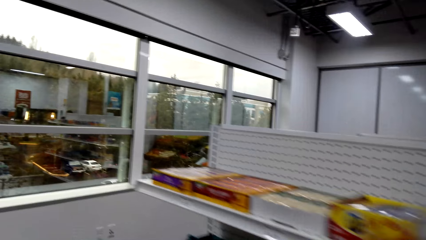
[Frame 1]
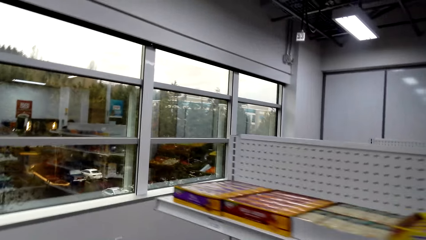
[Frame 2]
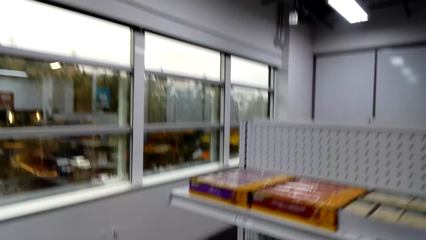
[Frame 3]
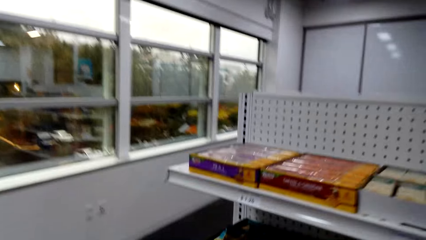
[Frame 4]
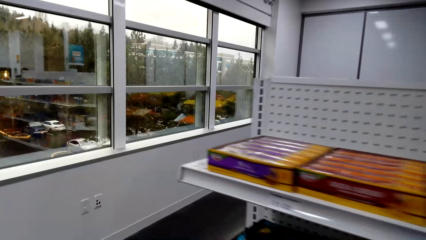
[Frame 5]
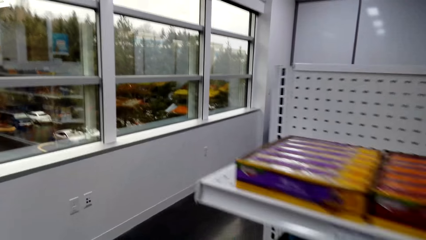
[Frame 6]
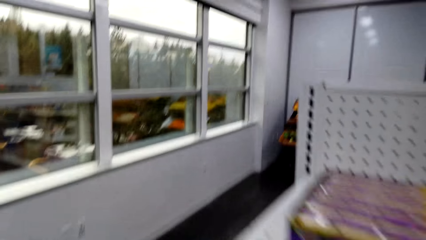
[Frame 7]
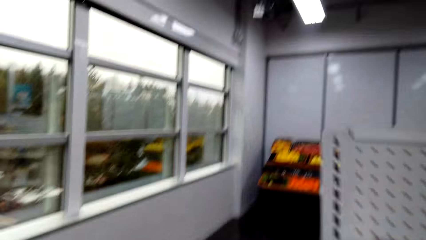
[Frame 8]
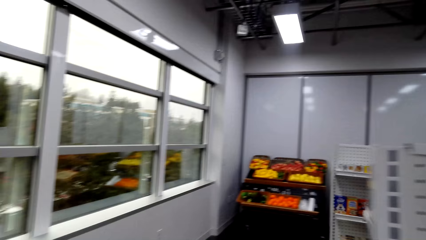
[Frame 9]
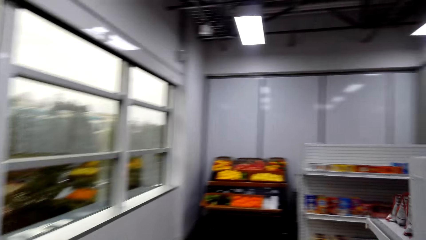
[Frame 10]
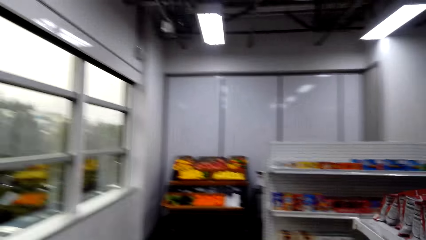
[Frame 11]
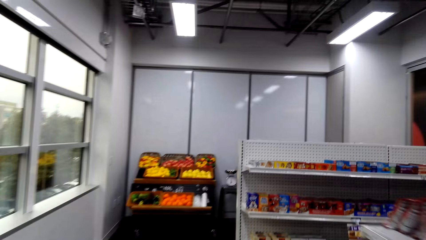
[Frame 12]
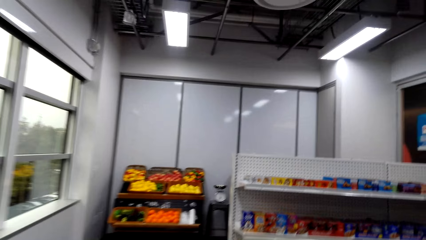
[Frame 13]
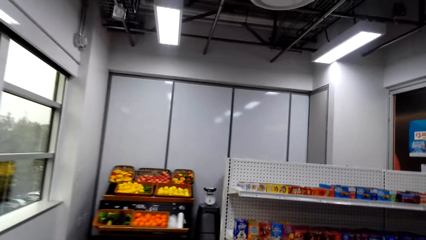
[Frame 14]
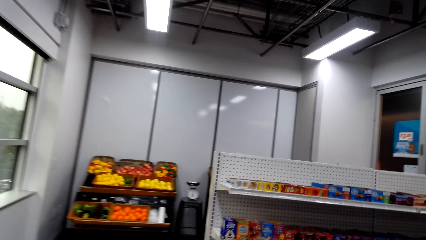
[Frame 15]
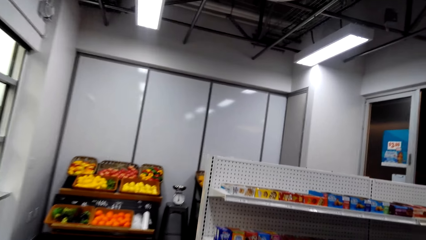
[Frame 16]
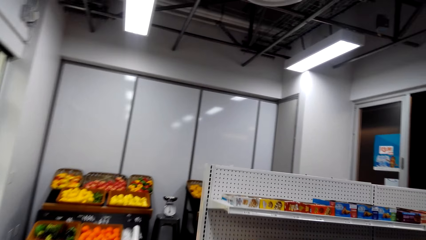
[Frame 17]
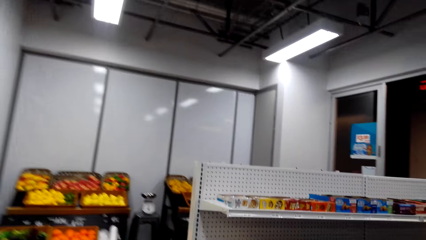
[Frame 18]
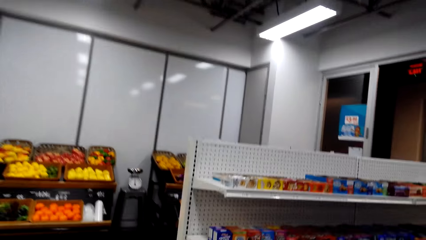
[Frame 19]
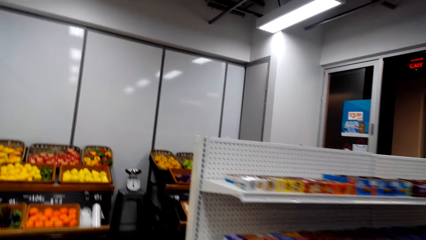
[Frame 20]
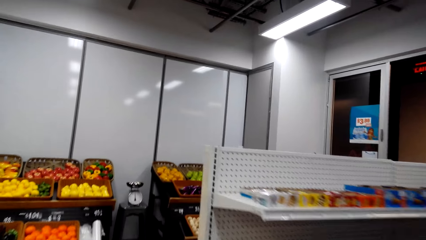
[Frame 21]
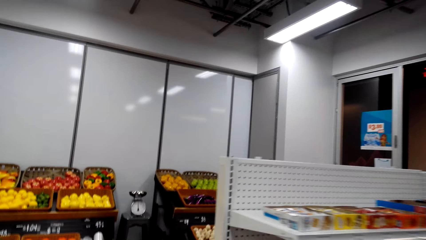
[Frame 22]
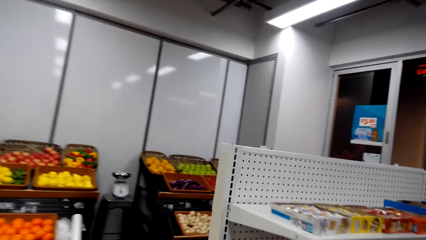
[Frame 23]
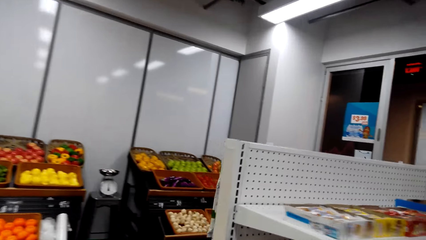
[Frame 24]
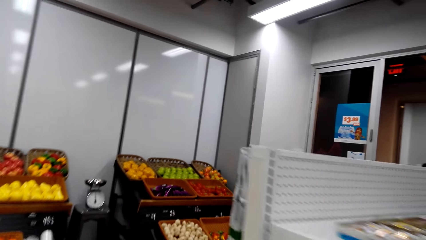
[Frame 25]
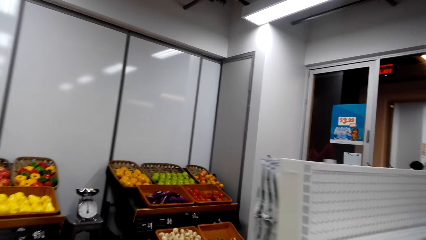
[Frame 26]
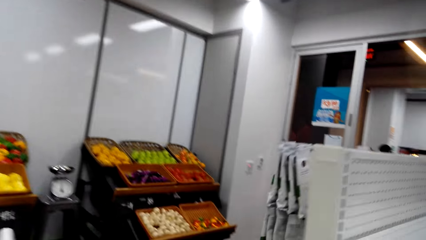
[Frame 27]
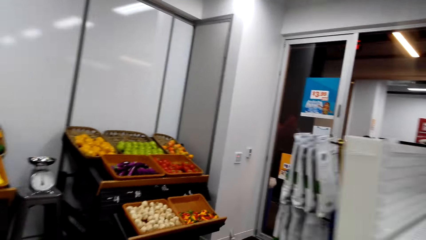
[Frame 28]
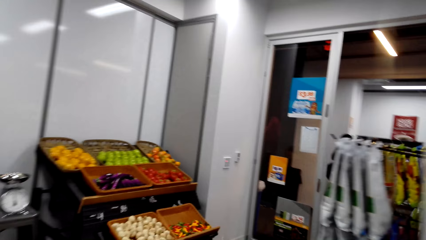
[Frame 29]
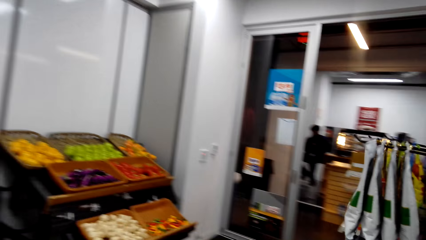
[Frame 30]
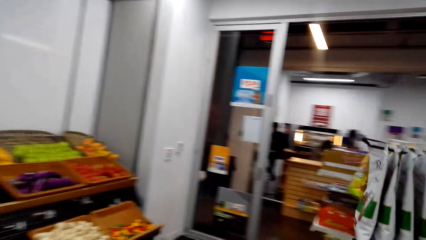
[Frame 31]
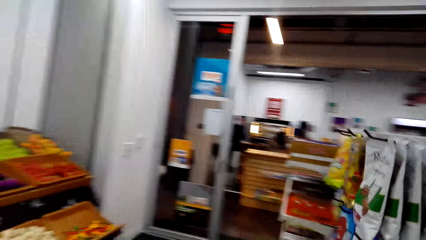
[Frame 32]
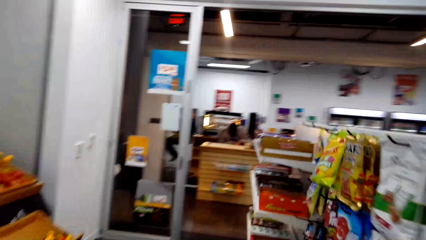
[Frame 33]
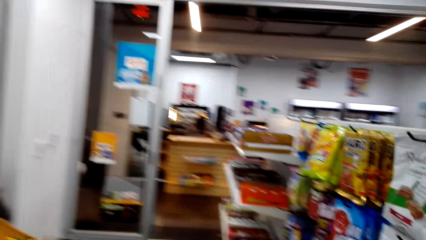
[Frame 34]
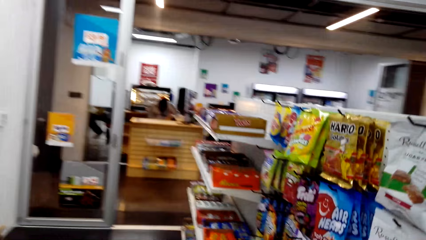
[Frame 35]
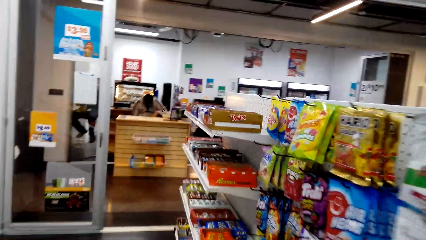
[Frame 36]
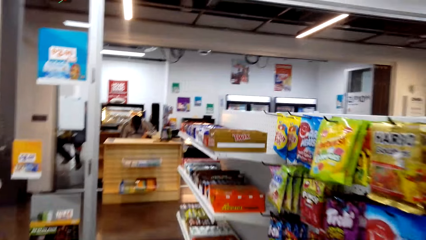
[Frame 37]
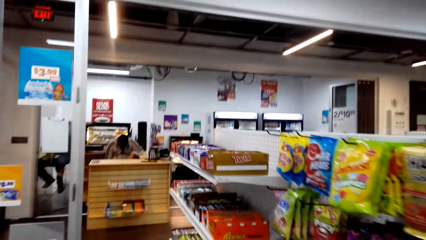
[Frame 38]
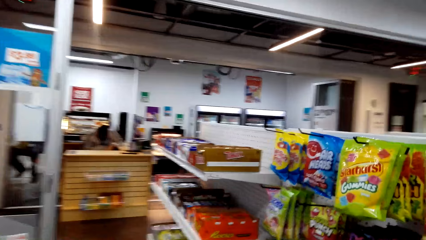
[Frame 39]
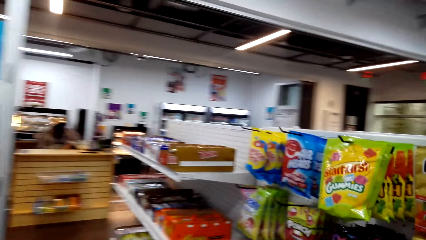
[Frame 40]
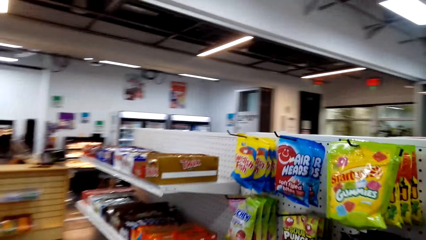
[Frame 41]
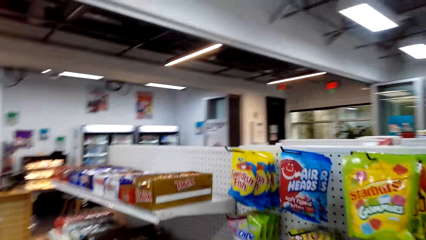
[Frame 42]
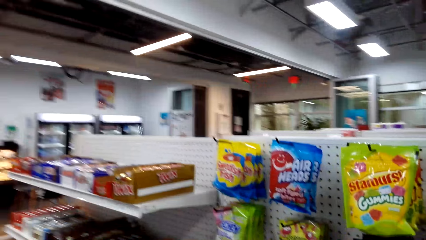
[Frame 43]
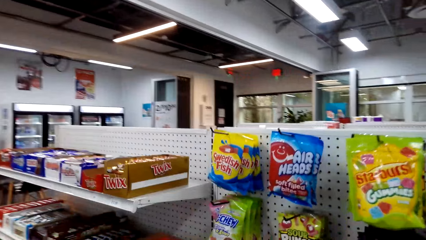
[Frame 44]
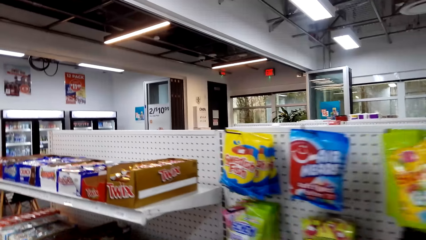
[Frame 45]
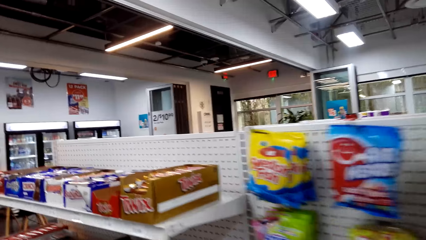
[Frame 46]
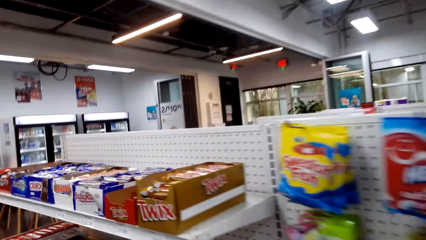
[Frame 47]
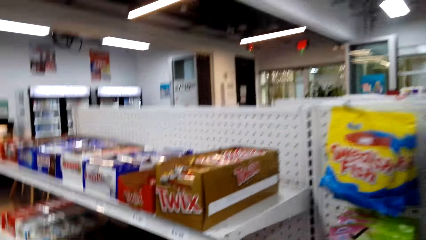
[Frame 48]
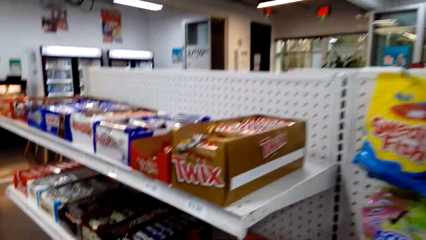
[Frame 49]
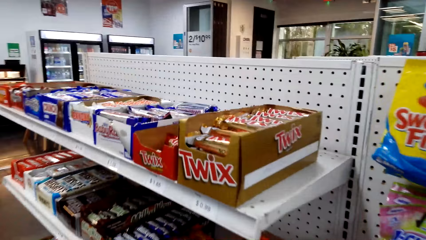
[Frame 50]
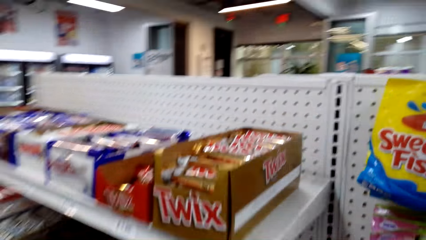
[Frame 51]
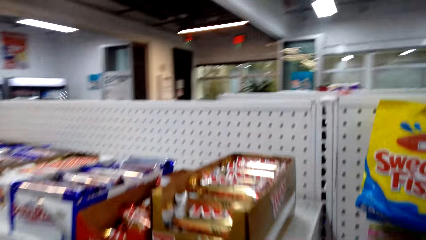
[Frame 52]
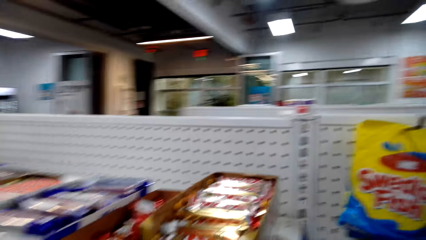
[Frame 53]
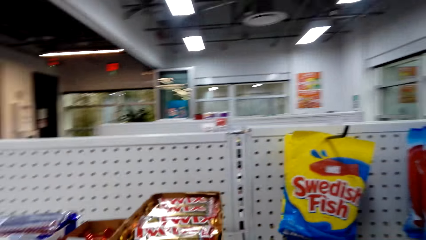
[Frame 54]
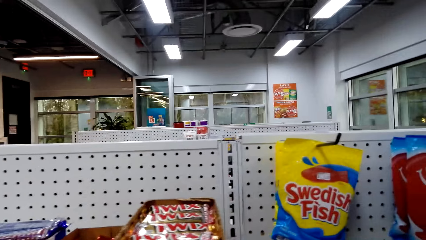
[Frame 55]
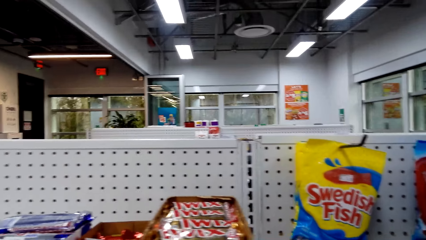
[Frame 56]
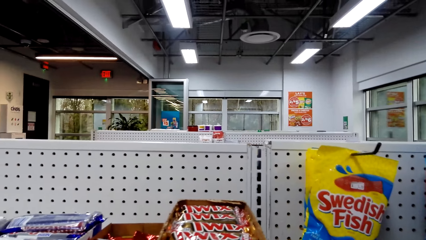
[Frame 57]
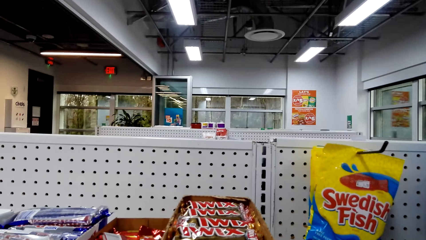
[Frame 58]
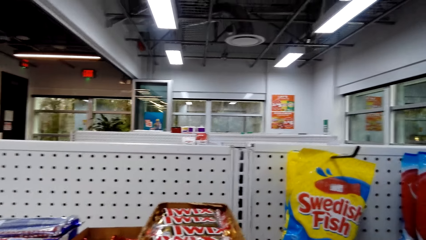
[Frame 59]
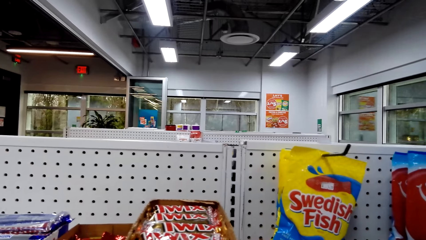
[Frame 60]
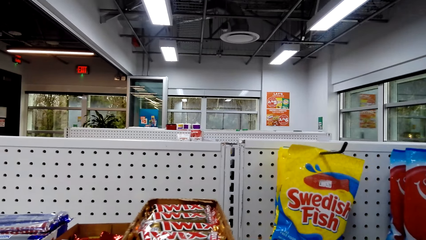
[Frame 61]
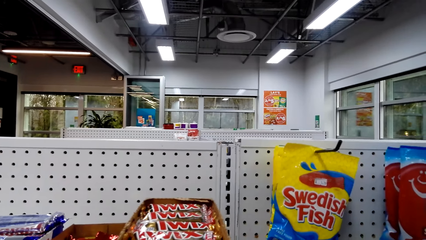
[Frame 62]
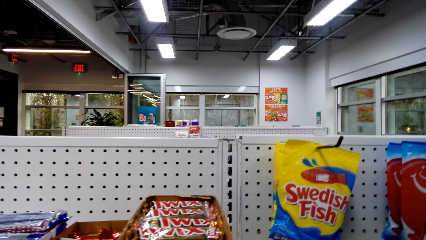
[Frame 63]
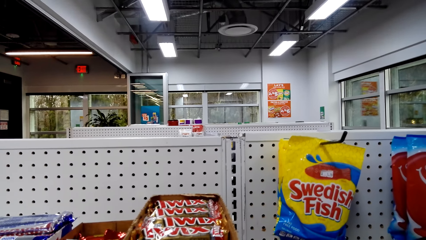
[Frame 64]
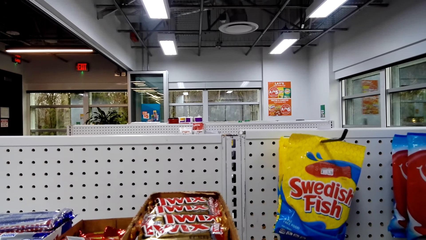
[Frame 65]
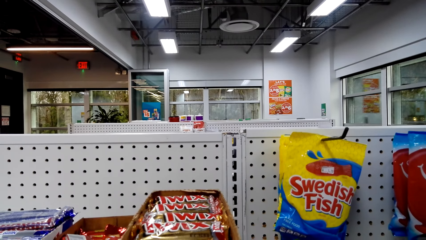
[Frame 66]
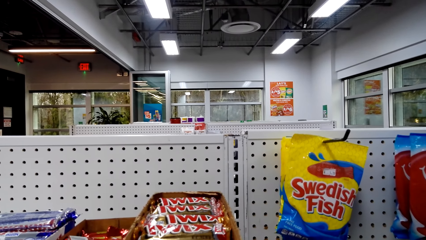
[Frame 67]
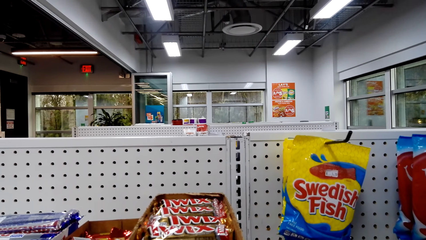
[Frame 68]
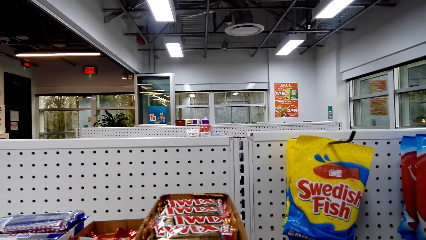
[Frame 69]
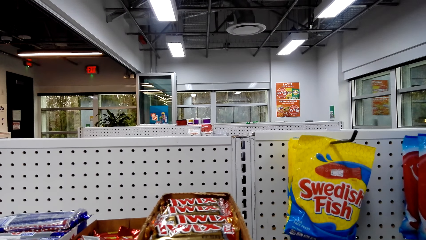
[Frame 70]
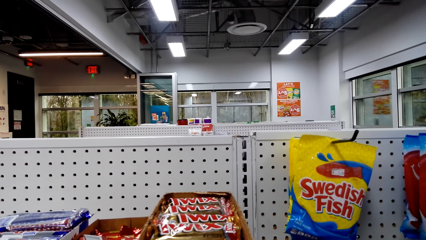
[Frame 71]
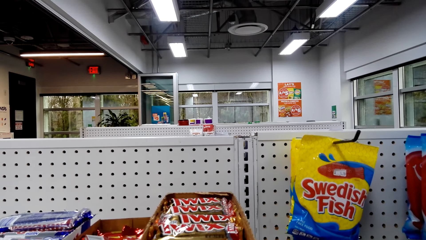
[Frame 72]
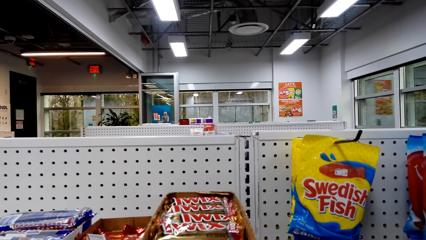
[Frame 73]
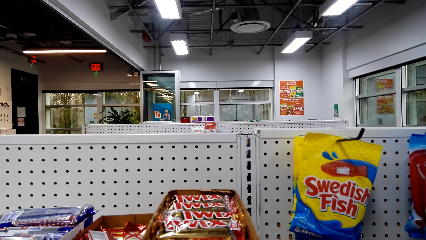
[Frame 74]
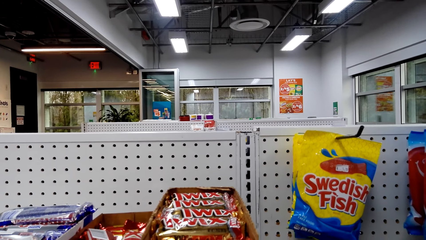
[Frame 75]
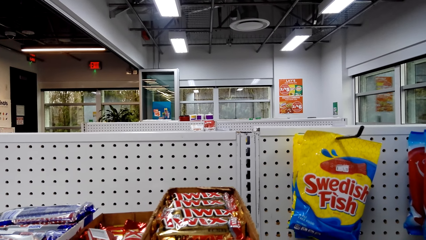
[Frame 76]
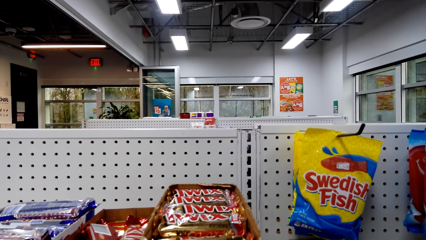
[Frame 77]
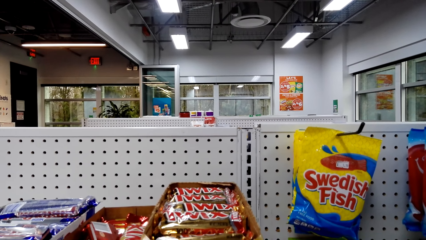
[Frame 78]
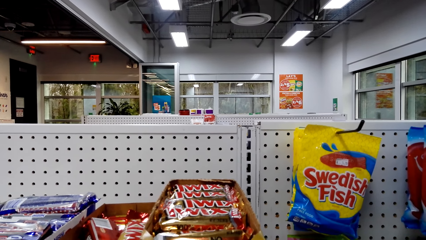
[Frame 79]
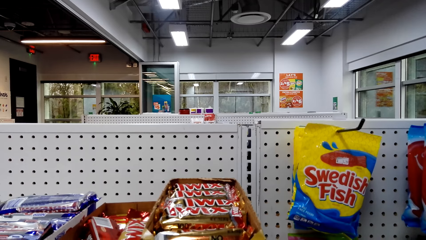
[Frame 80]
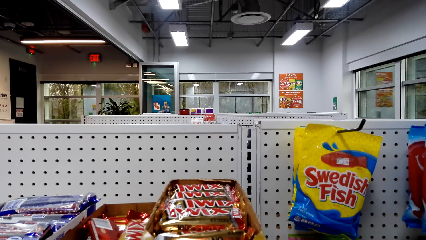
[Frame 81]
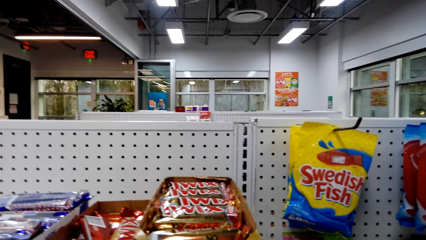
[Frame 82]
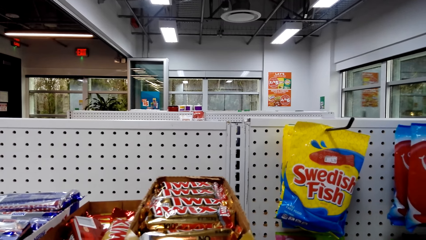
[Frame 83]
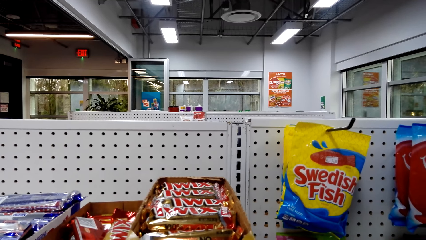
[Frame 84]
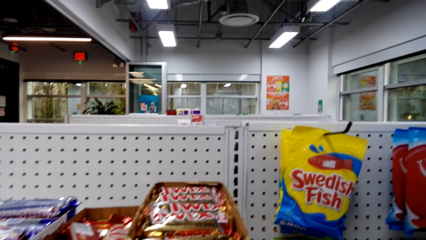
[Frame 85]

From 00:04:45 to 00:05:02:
The camera wearer walks around the supermarket. They stare at something on the shelf.
